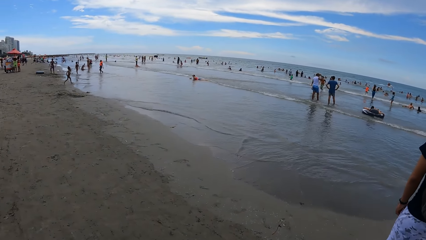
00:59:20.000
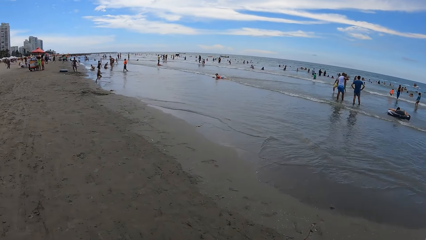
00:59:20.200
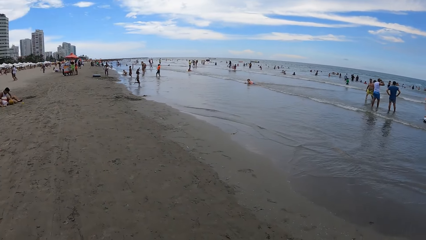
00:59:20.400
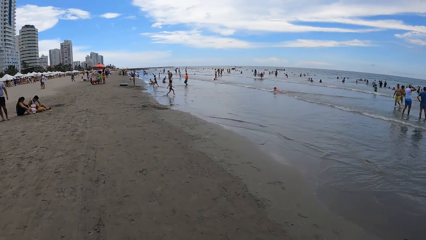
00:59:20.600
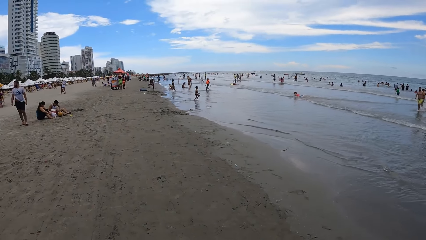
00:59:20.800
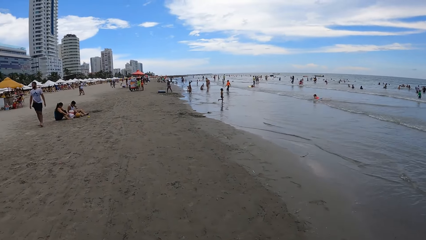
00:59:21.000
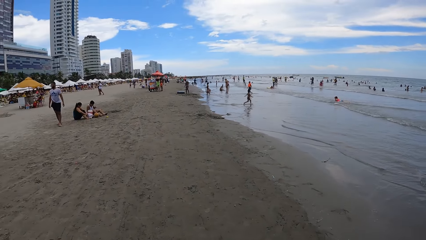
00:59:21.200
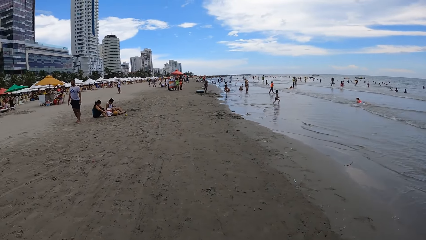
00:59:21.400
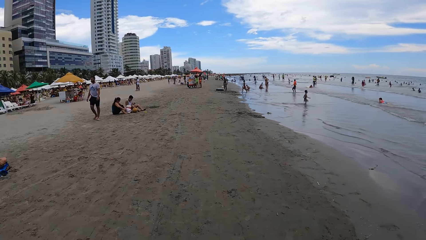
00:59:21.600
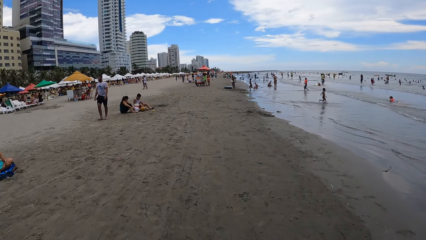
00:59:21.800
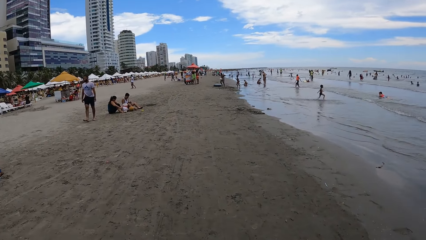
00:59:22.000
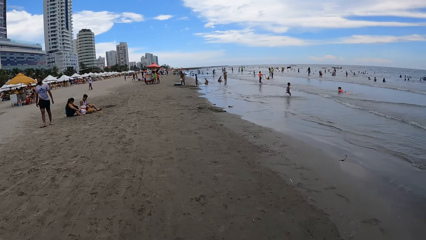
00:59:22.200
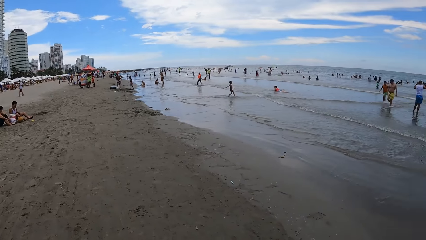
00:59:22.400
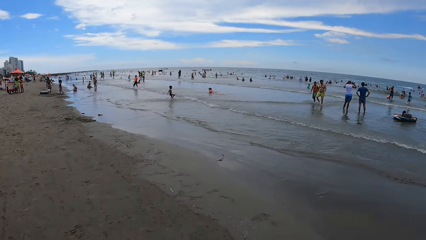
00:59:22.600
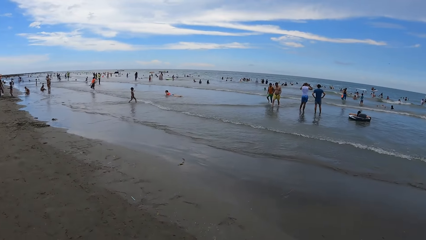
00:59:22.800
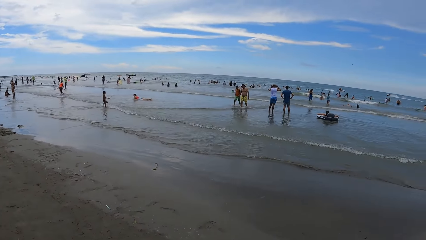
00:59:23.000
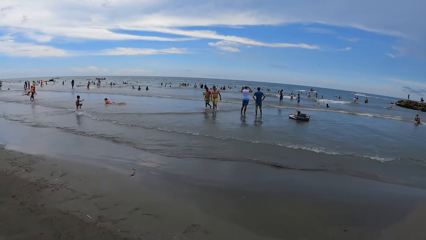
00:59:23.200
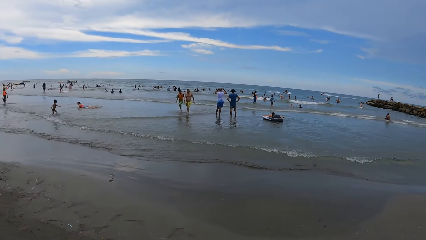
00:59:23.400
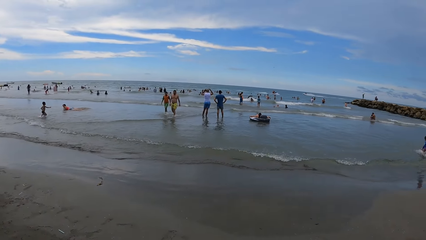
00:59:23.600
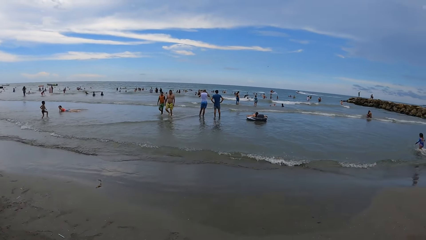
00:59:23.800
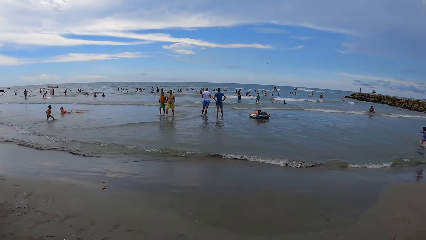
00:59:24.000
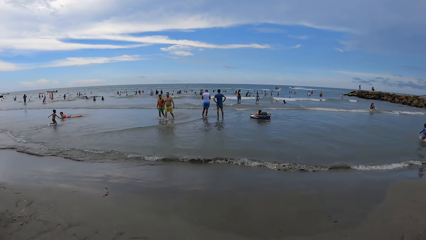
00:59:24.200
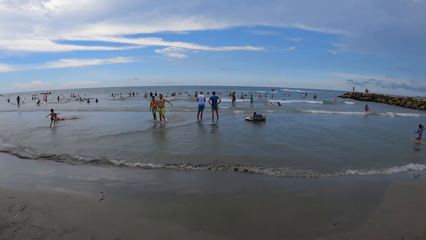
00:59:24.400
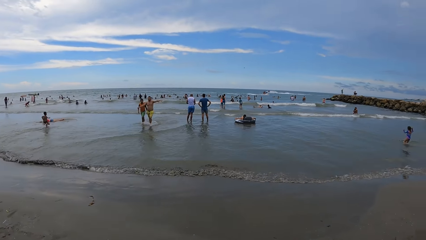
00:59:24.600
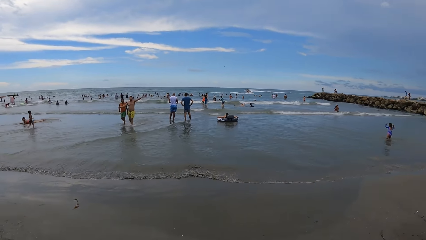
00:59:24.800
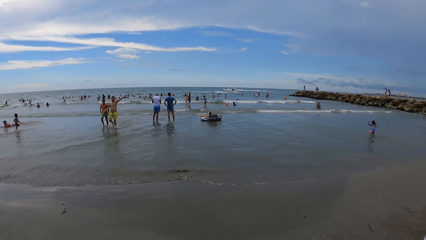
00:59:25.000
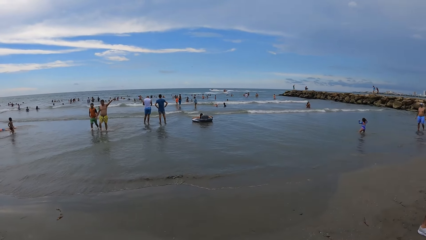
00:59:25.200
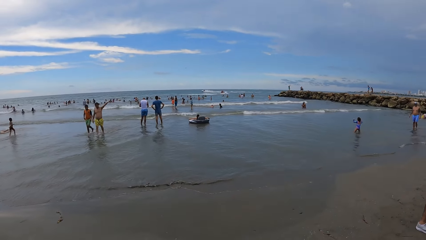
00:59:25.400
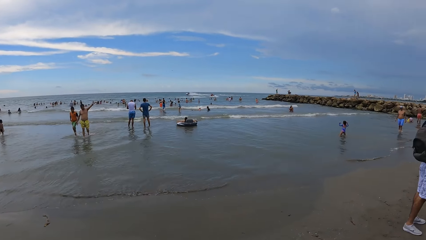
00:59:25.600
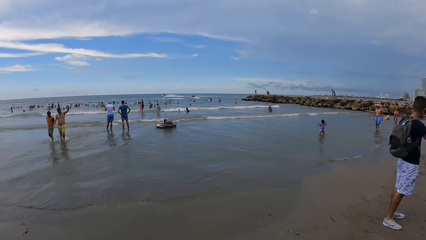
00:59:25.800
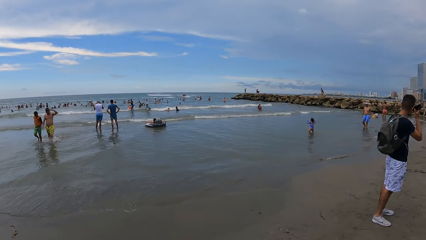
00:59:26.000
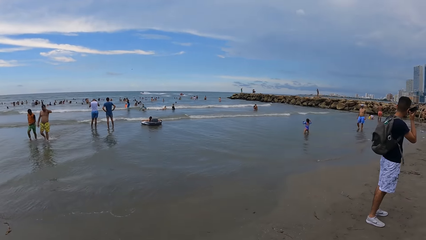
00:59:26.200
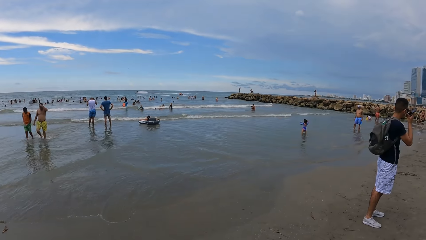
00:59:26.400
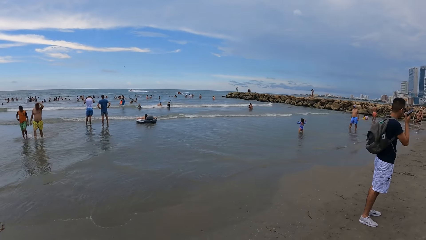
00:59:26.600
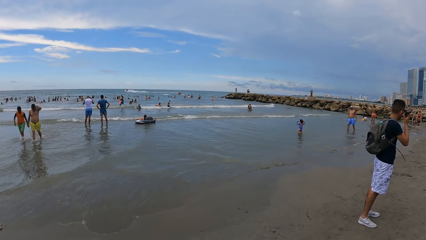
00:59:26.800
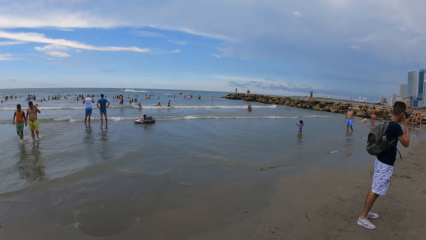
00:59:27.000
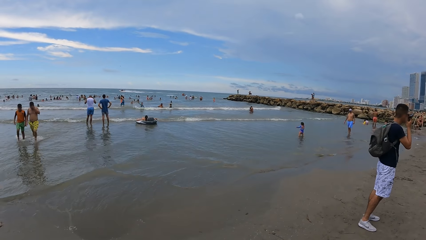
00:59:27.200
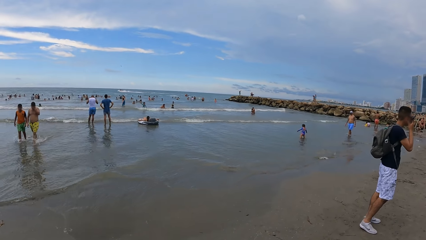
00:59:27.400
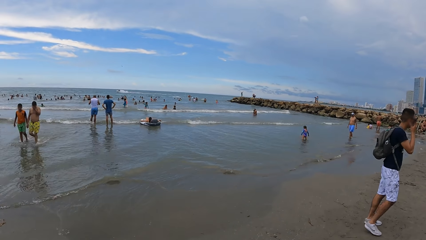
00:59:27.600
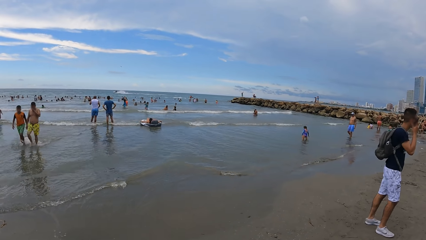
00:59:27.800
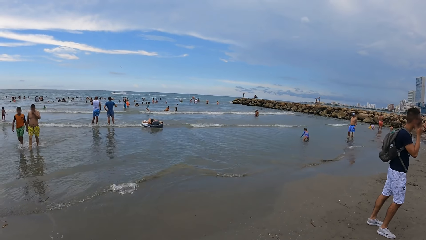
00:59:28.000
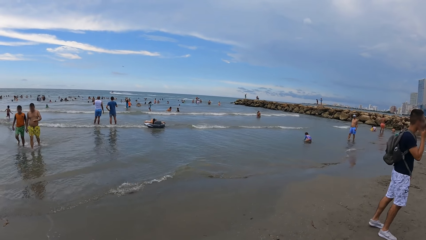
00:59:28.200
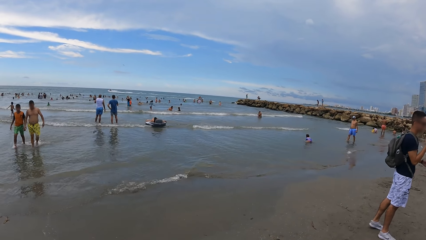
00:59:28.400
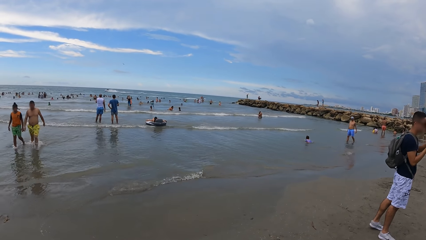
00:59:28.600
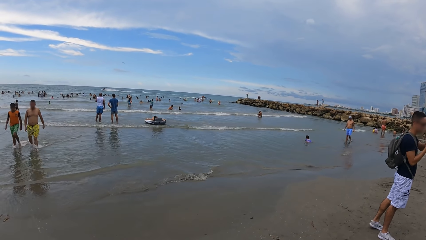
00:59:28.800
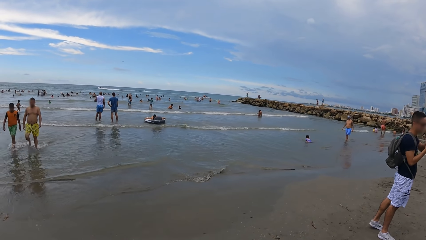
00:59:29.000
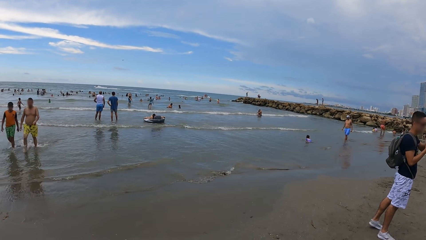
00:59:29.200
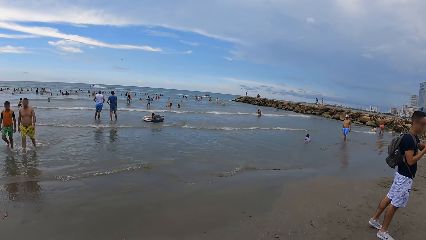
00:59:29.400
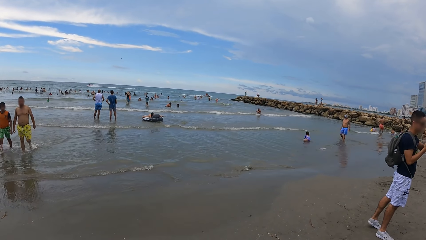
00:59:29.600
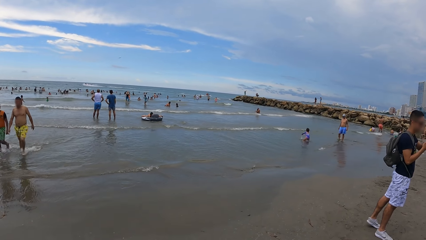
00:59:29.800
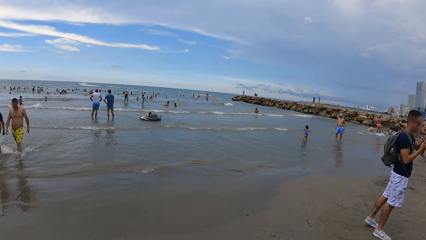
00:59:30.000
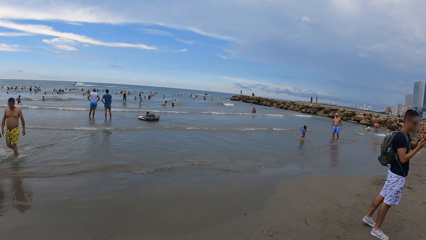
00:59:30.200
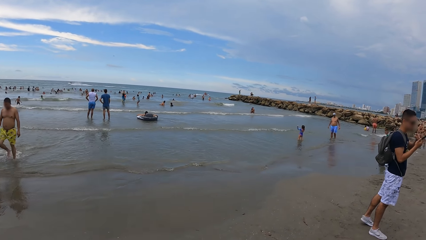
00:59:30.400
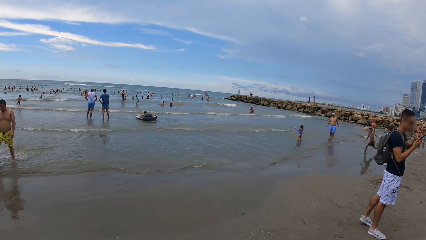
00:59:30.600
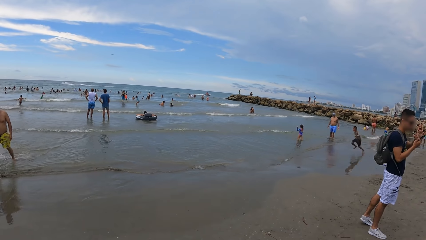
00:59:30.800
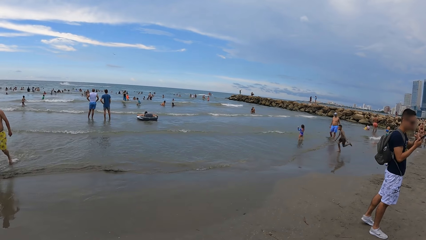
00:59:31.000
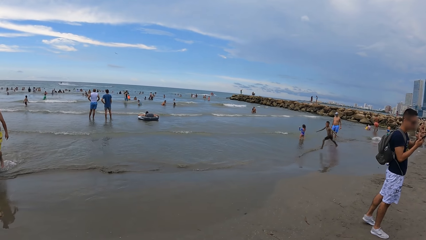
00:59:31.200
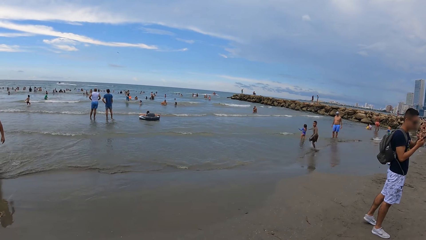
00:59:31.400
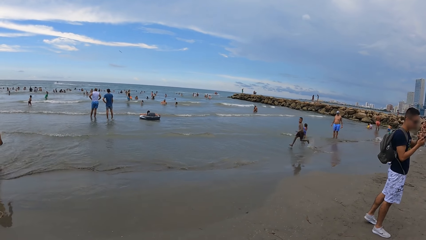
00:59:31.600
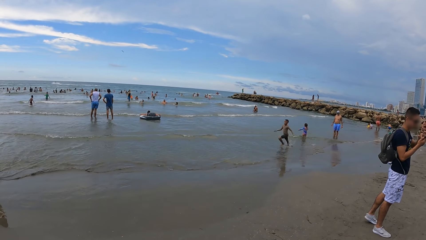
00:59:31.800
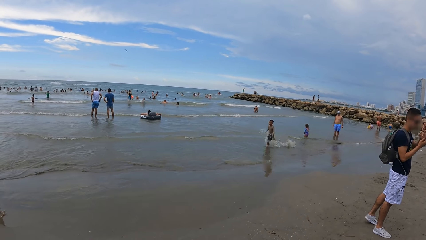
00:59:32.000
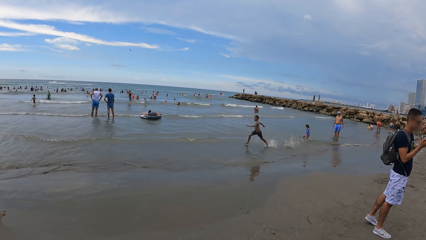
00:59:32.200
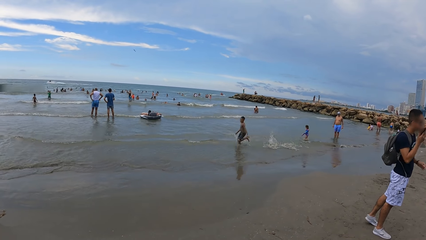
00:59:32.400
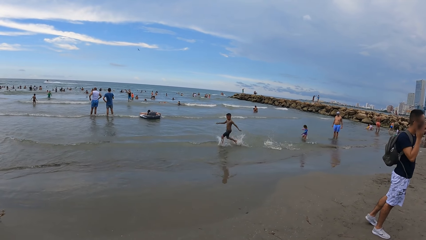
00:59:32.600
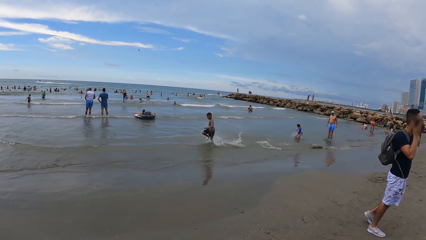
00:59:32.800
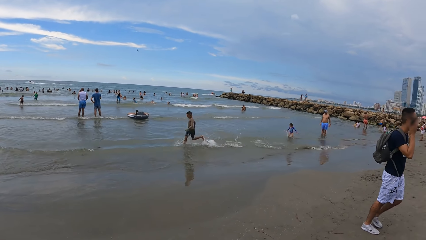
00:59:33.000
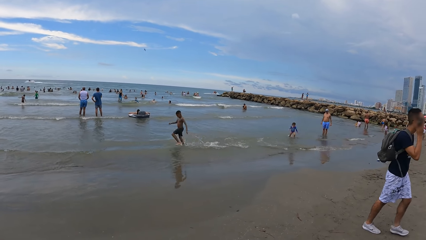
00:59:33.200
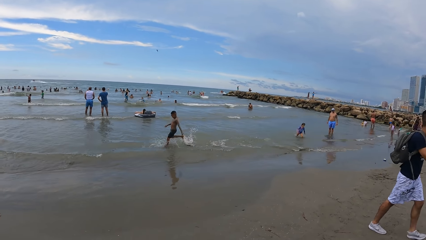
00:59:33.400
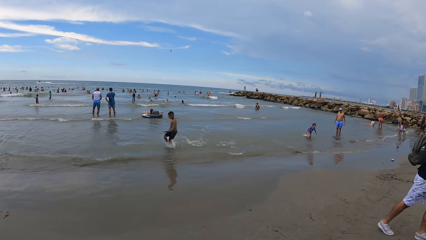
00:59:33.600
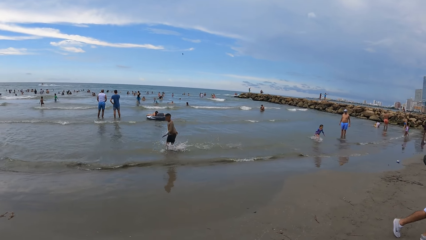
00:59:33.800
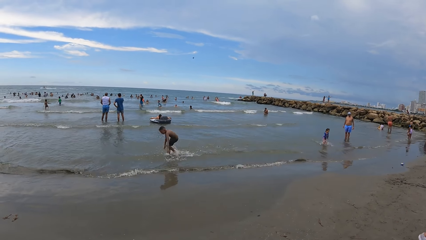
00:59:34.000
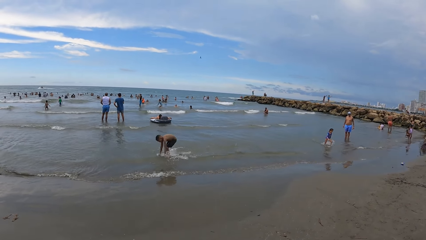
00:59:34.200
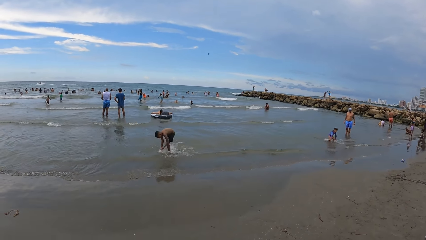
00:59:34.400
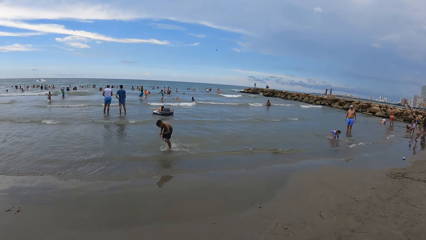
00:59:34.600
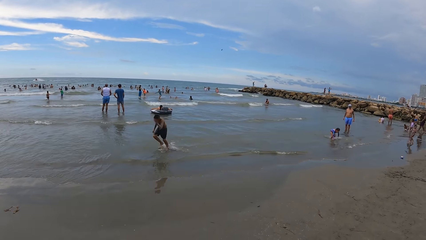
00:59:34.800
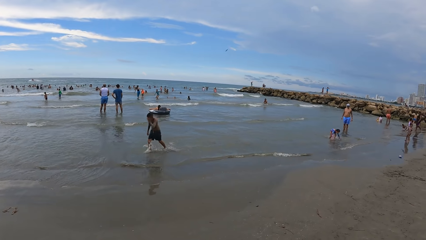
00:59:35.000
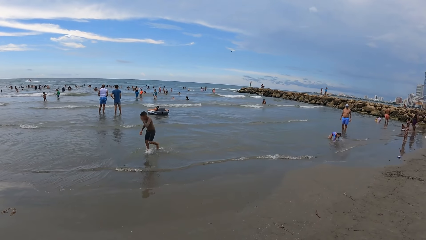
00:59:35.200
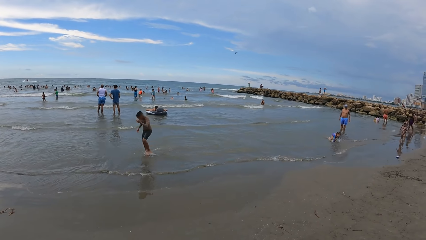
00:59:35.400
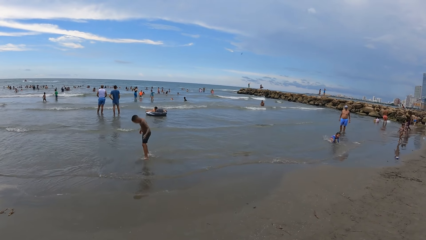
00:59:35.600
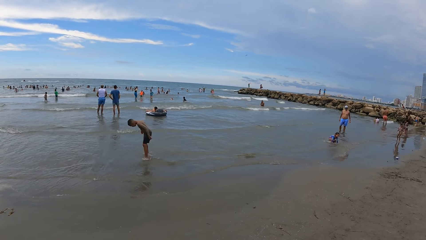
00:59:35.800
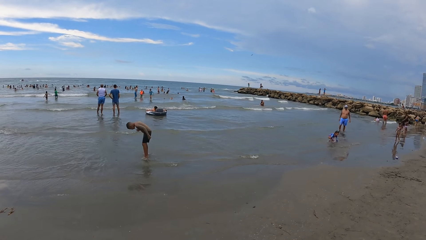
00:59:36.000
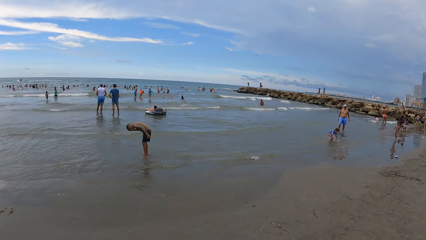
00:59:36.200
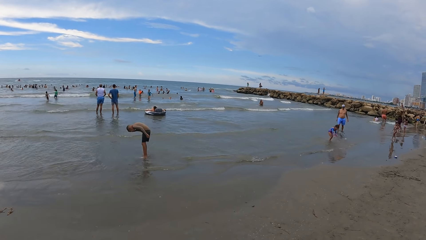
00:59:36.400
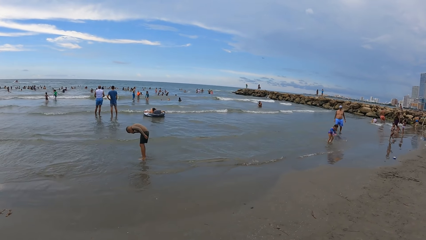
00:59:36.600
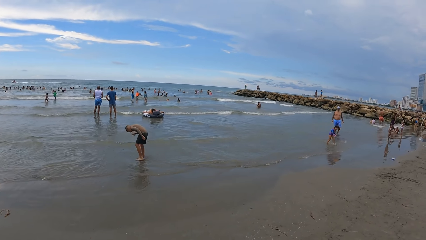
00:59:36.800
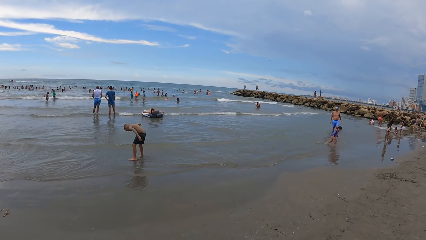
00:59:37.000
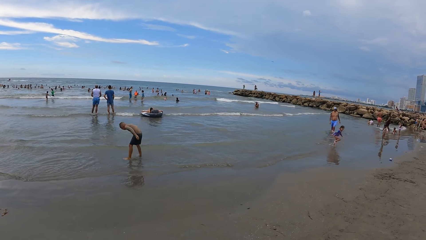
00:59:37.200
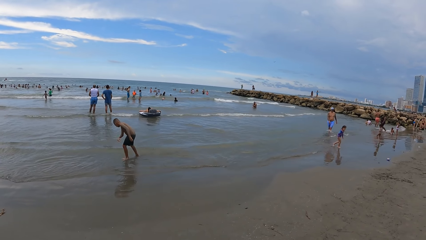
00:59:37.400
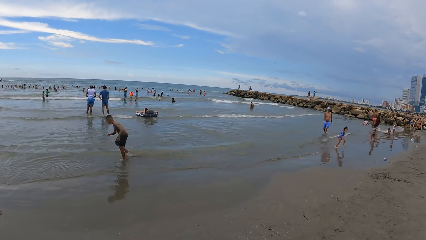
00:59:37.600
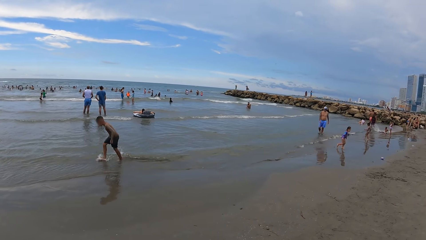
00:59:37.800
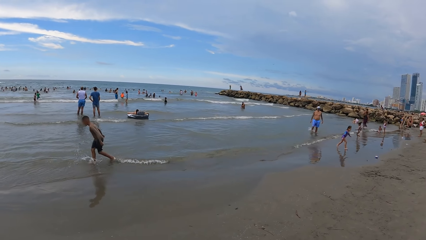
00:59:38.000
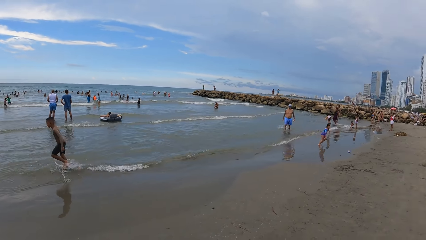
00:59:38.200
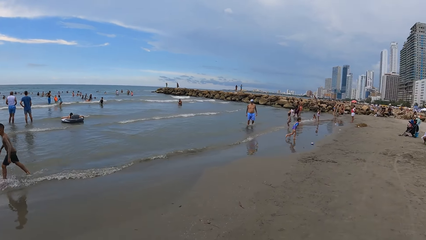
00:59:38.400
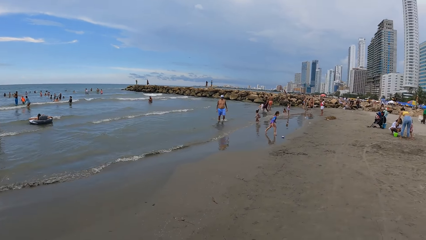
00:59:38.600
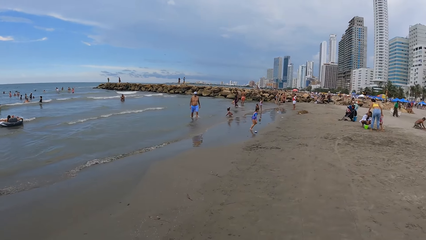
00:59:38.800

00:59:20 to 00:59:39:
The camera wearer walks around the beach. They turn back. They stare at the beach. They look round.
